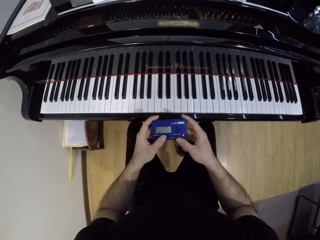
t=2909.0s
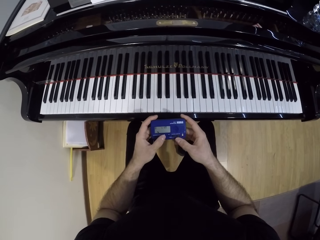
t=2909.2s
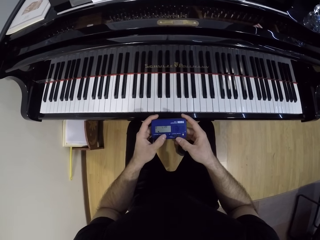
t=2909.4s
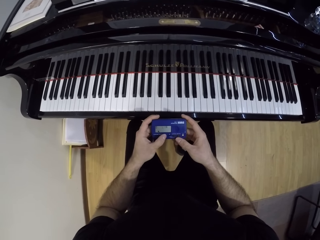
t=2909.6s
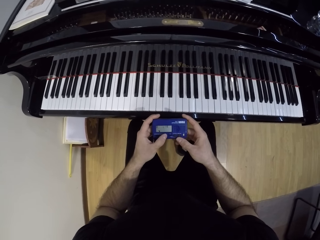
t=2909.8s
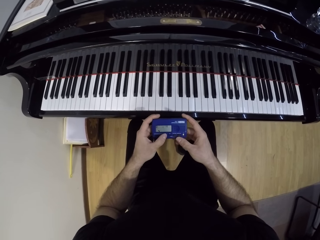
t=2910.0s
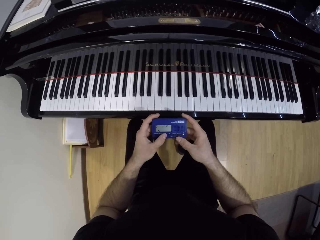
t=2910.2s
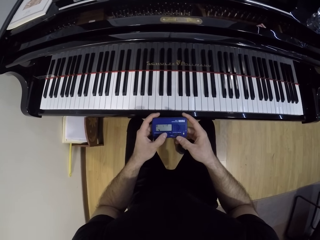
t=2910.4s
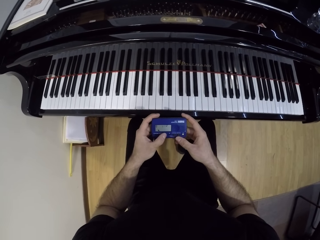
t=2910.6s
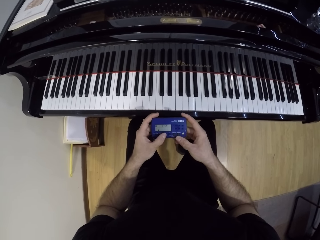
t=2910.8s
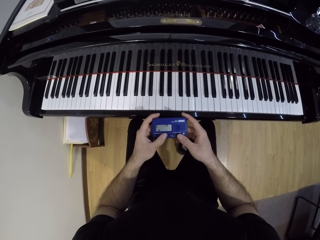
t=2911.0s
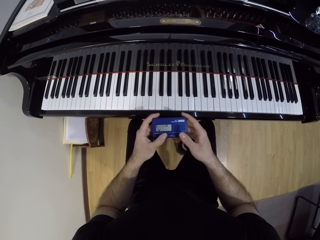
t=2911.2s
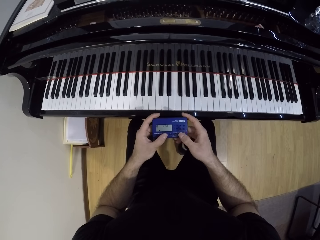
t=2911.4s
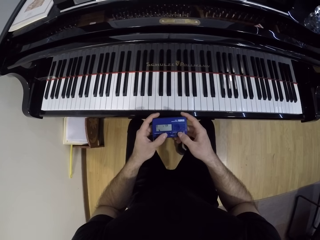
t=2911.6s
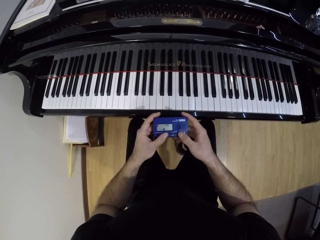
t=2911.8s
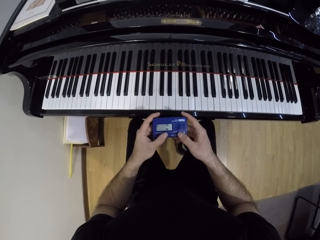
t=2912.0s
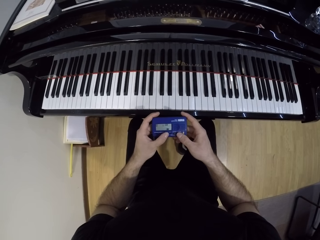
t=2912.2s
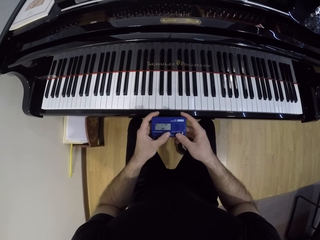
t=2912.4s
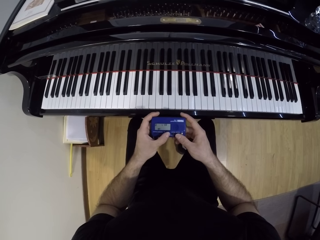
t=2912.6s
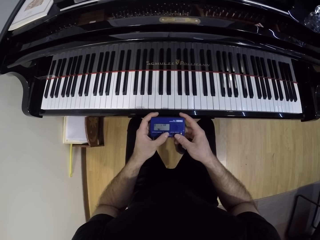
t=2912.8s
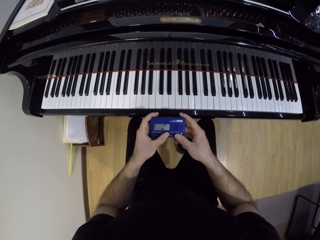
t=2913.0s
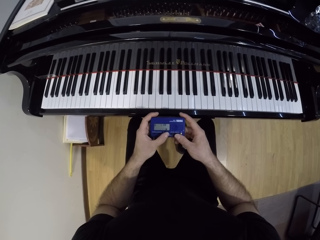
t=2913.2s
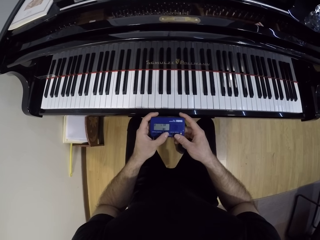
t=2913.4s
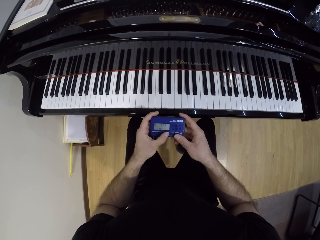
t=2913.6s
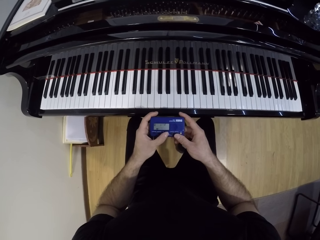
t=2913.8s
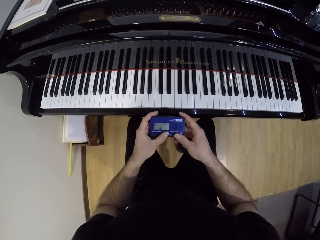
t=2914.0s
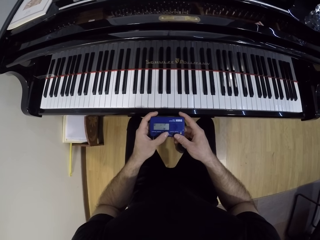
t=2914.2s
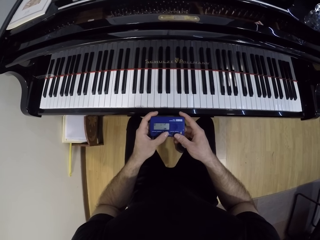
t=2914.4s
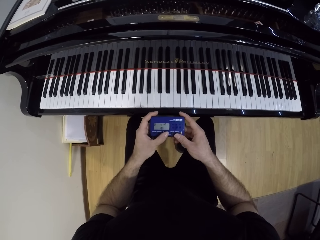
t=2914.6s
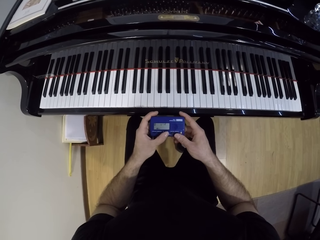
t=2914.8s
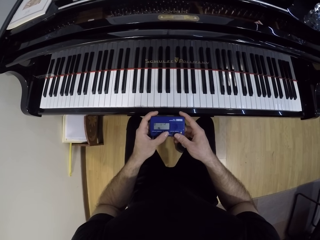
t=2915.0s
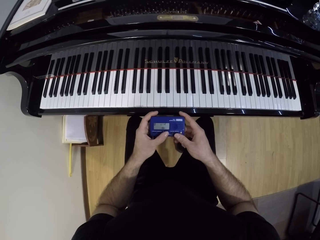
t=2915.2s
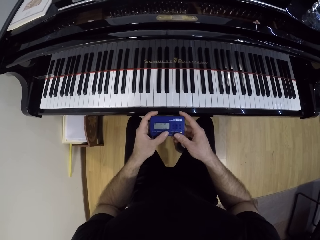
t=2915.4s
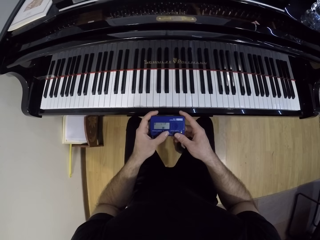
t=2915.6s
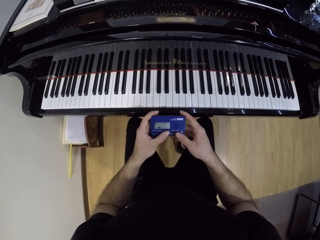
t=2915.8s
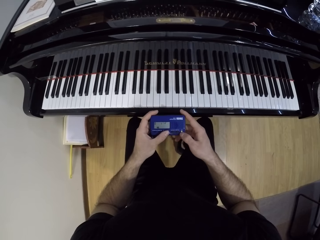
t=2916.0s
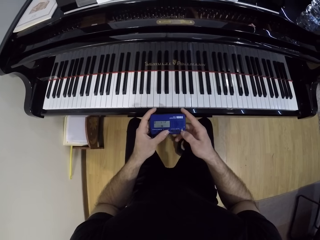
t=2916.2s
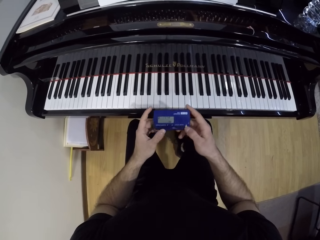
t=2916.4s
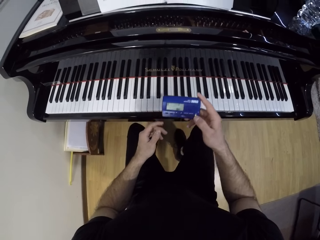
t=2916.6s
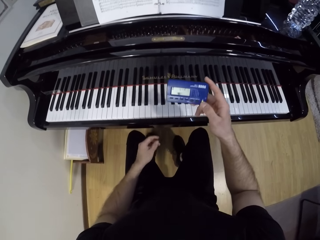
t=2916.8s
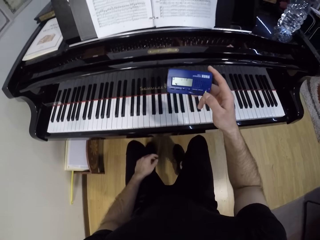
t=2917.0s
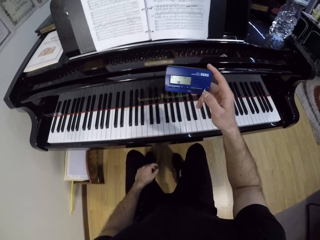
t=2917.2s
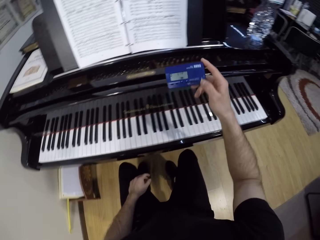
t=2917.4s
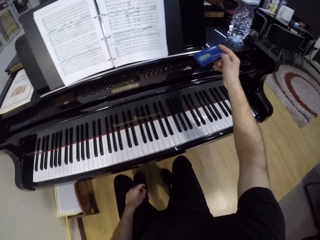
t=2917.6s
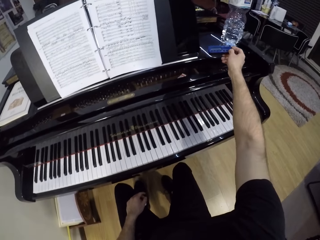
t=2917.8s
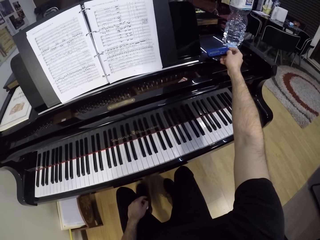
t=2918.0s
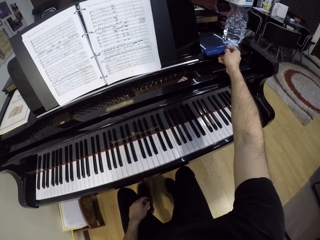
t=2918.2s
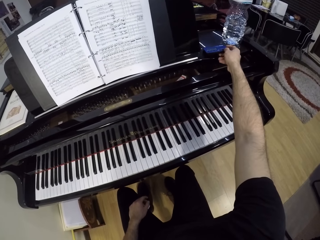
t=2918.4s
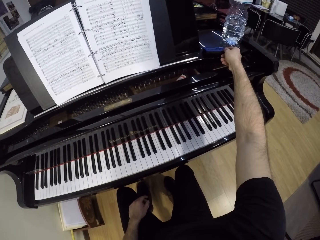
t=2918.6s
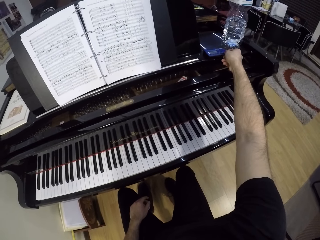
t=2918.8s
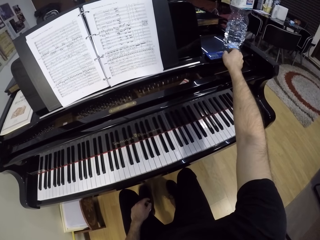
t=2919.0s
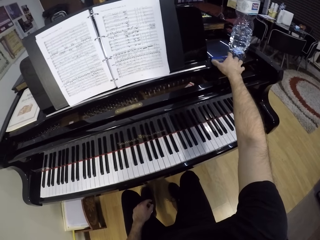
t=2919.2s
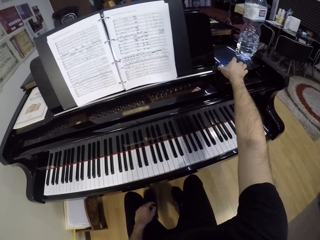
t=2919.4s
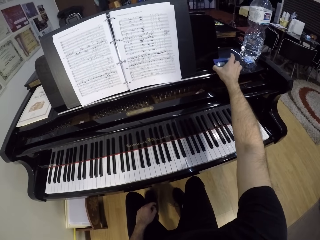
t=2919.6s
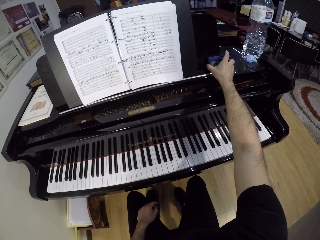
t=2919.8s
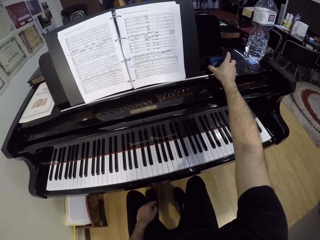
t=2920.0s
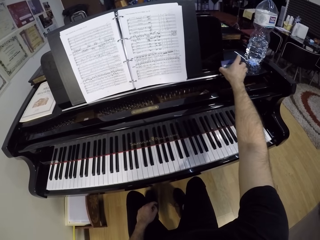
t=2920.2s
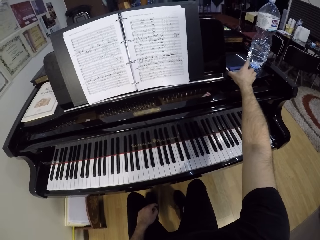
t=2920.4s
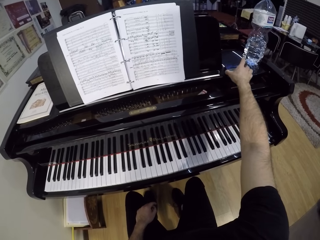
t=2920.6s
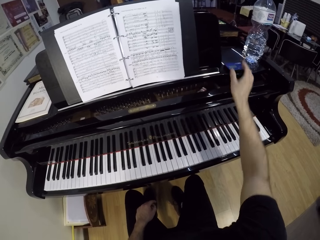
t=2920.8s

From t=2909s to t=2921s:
The camera wearer operates the dynamic phase synthesizer with both hands. He holds the dynamic phase synthesizer with both hands. He holds the dynamic phase synthesizer with his right hand. He puts his hand on his lap. He drops the dynamic phase synthesizer on the piano with his right hand.

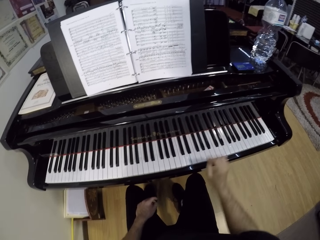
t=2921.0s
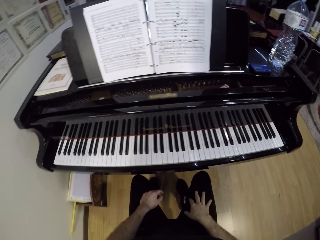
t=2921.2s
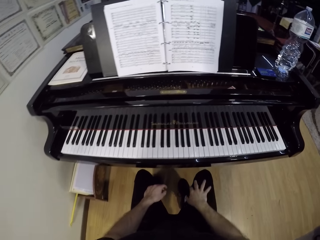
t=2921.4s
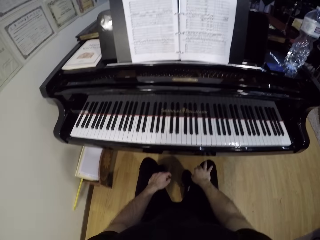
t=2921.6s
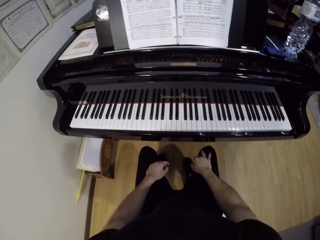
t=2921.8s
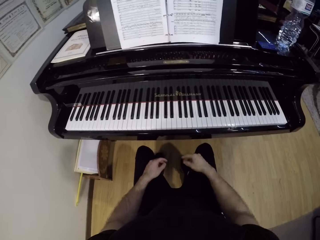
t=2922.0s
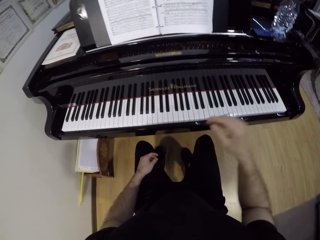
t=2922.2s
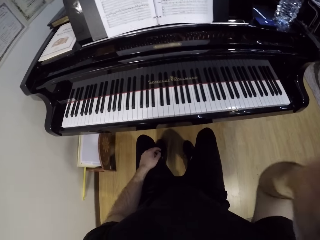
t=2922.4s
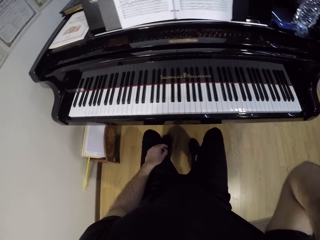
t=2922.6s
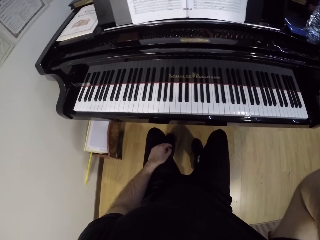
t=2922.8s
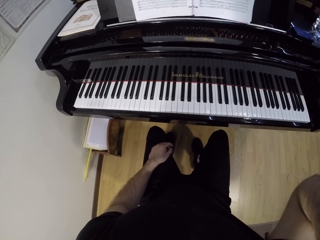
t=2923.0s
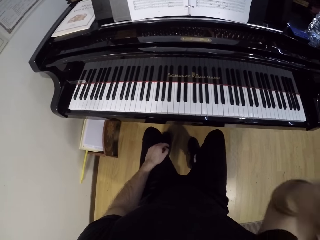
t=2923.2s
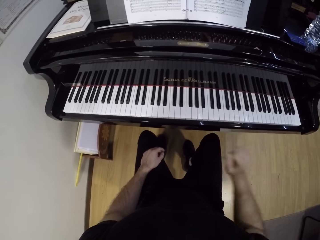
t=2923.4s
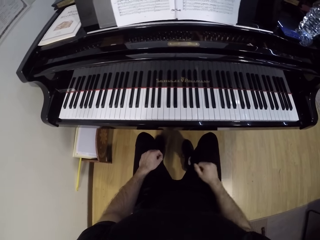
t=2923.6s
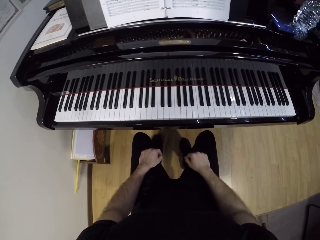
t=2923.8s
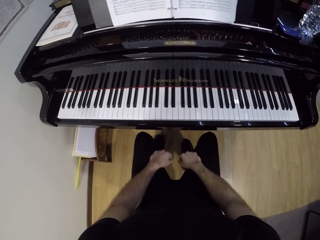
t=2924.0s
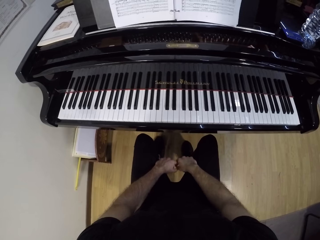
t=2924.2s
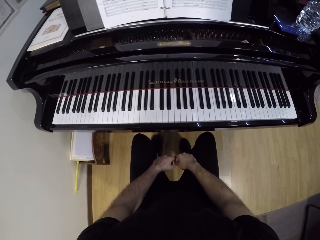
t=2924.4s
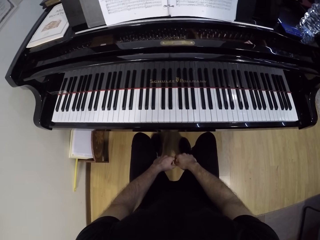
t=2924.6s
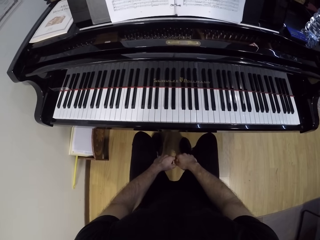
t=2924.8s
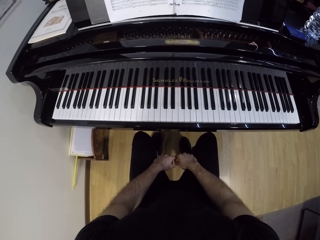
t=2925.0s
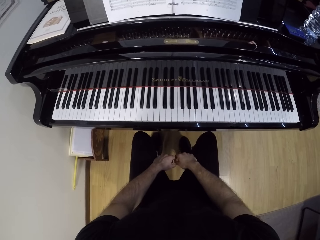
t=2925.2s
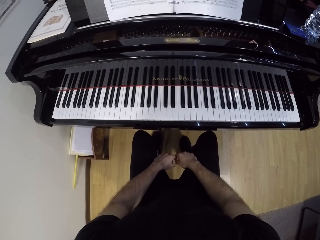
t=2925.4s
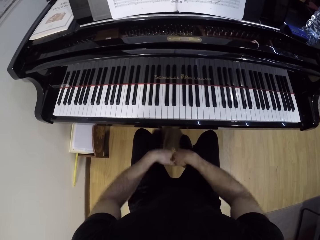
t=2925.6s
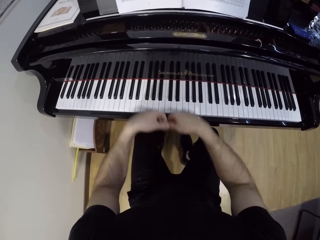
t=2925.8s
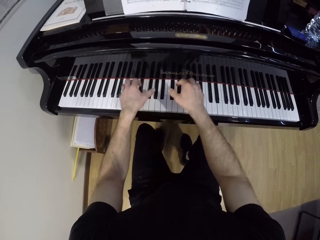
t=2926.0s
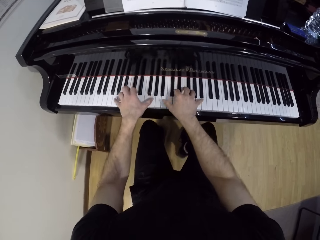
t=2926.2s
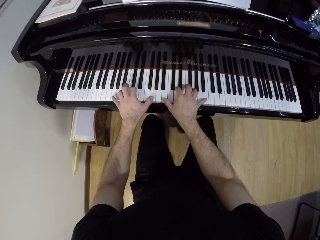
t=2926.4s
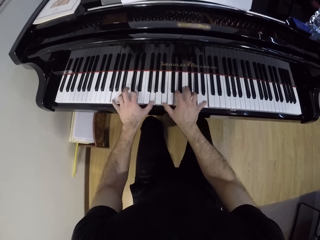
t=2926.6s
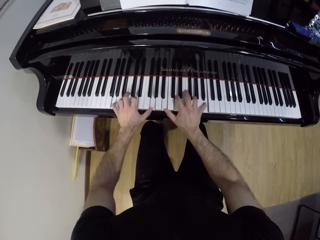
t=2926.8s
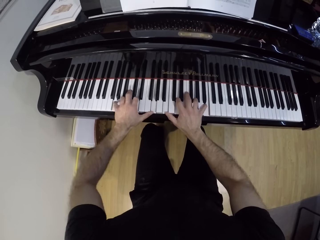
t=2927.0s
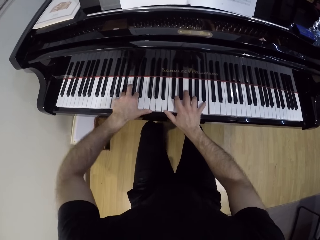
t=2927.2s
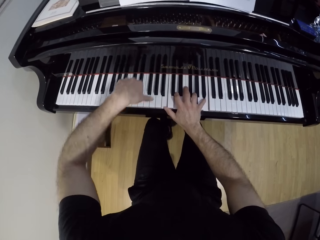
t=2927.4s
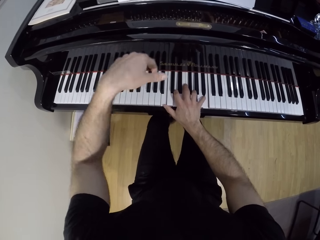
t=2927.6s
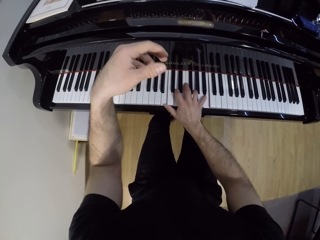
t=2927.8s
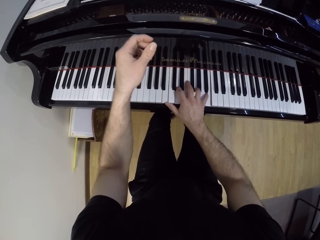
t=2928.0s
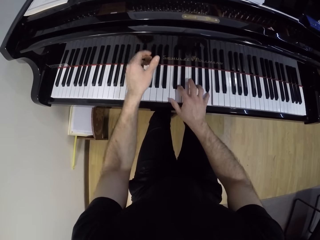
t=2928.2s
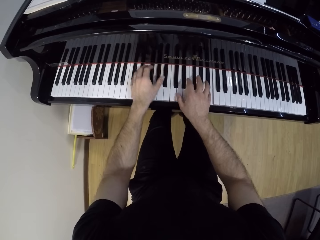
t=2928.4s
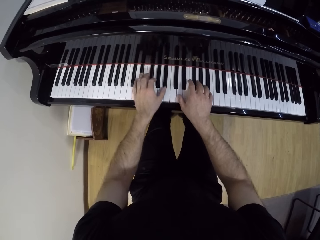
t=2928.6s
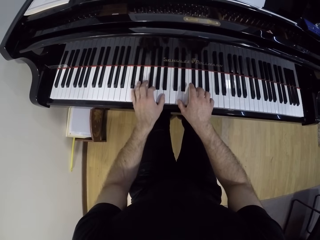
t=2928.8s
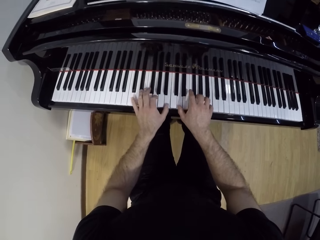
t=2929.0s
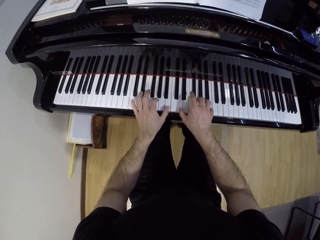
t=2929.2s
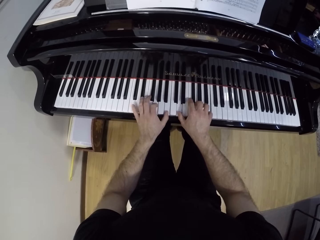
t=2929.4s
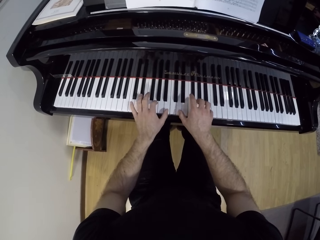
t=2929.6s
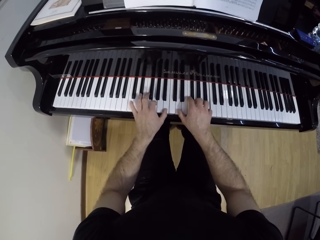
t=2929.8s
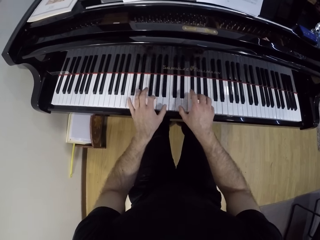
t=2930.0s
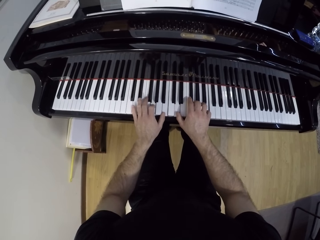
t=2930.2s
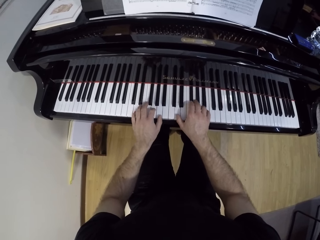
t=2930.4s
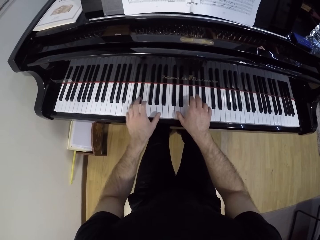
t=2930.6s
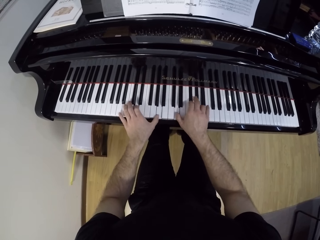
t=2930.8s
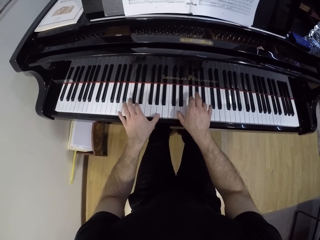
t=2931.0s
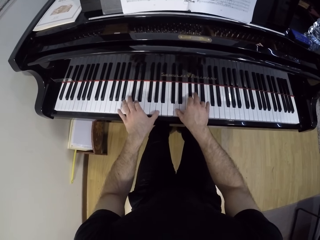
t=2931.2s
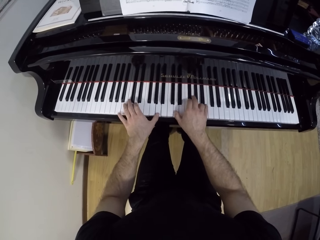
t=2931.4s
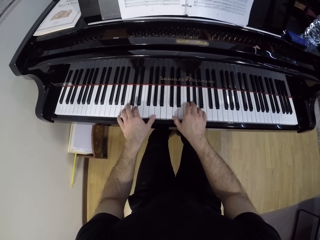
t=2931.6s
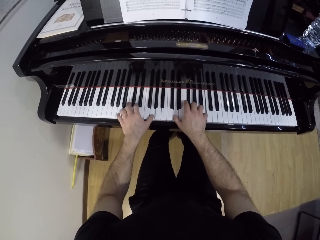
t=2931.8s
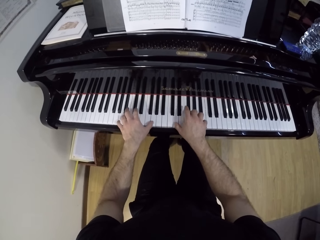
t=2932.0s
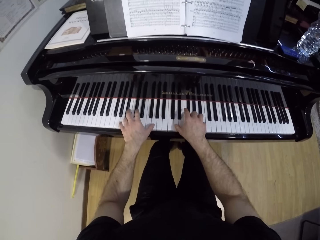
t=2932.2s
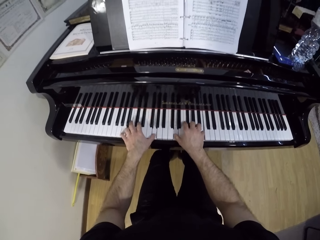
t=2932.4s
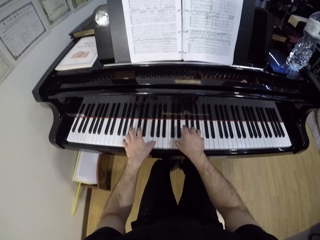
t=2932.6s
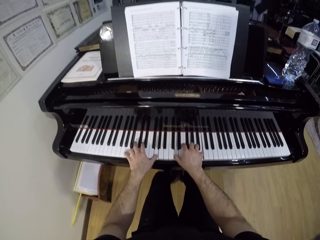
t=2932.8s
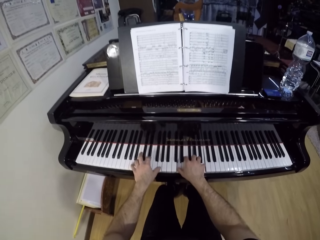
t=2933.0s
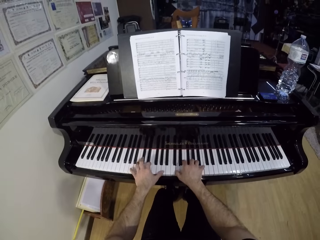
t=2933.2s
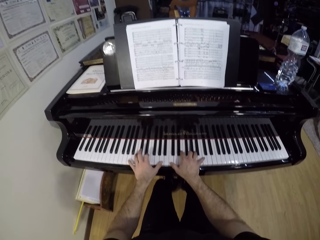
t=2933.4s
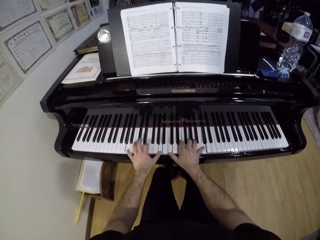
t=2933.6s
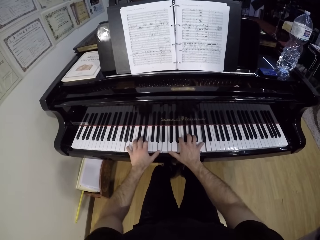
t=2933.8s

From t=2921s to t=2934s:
The camera wearer adjusts the camera. He touches the camera on his head with his right hand. He puts his hand on his lap. He plays the piano with both hands.
